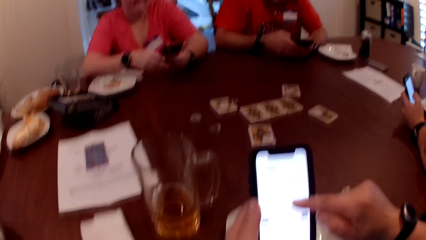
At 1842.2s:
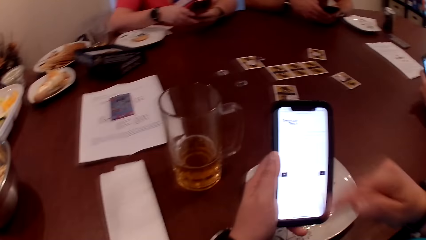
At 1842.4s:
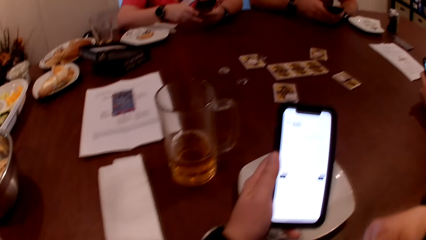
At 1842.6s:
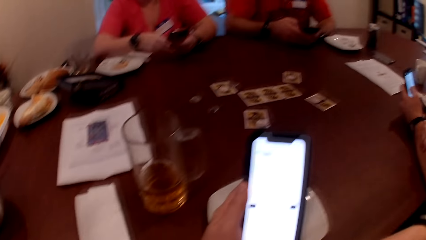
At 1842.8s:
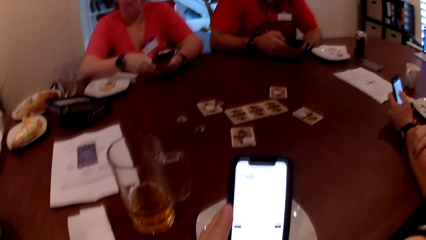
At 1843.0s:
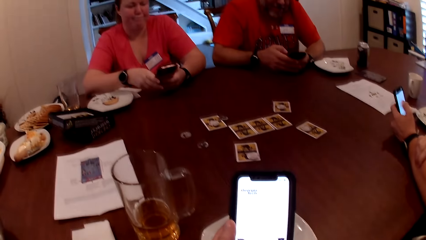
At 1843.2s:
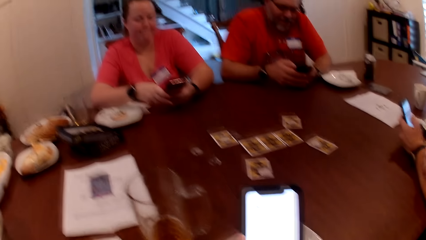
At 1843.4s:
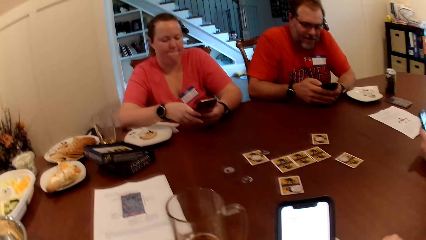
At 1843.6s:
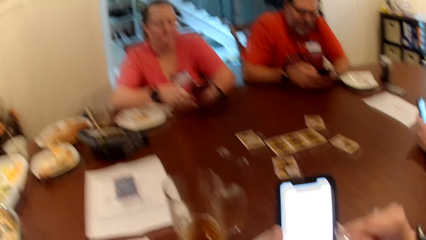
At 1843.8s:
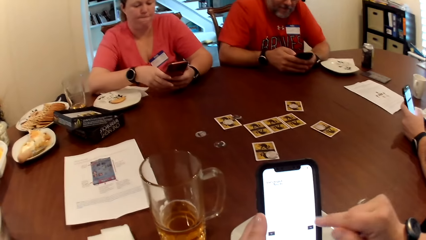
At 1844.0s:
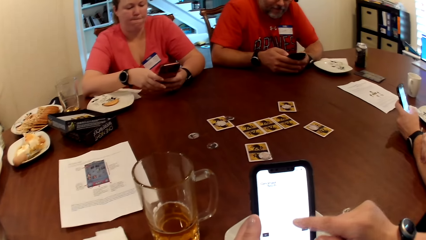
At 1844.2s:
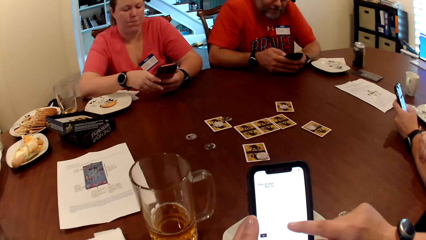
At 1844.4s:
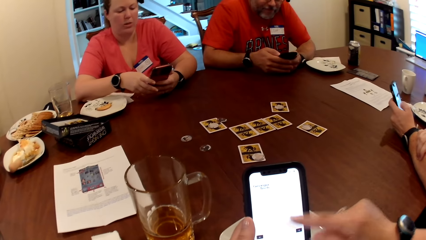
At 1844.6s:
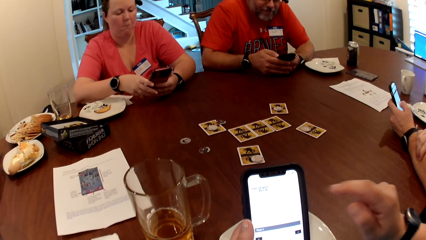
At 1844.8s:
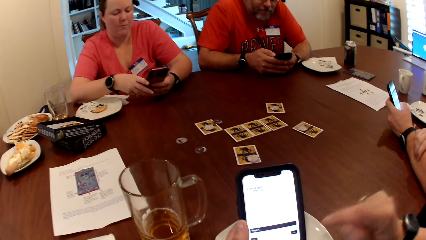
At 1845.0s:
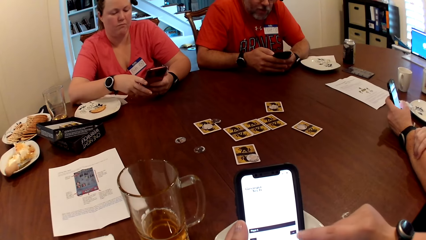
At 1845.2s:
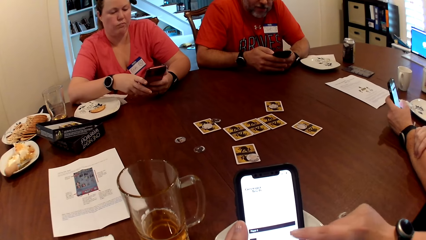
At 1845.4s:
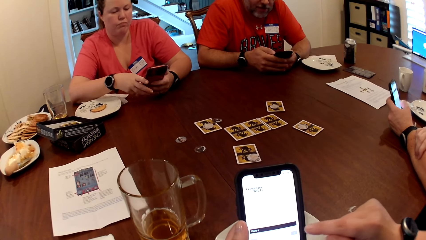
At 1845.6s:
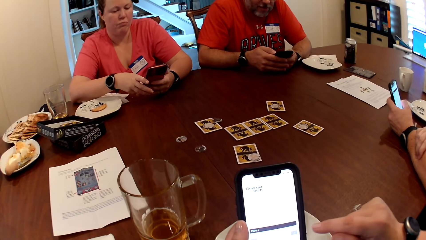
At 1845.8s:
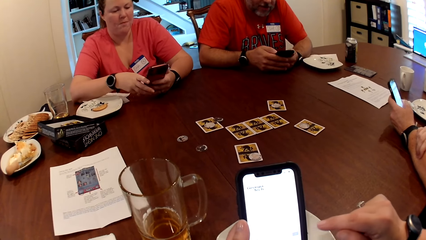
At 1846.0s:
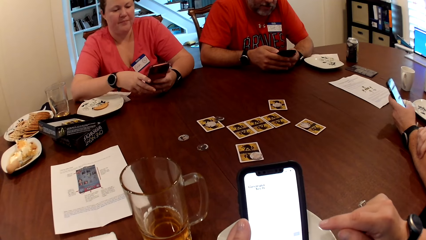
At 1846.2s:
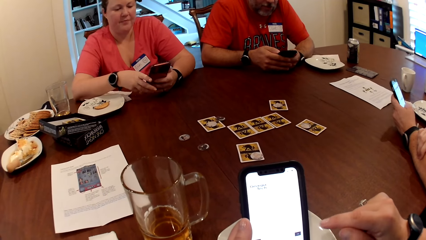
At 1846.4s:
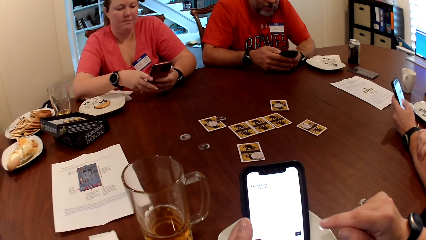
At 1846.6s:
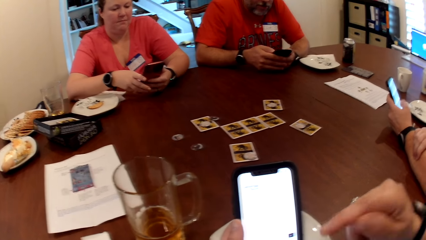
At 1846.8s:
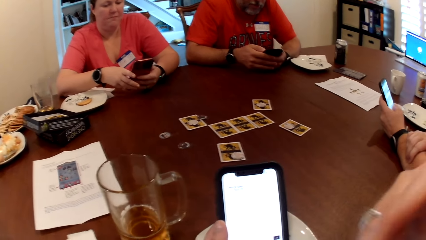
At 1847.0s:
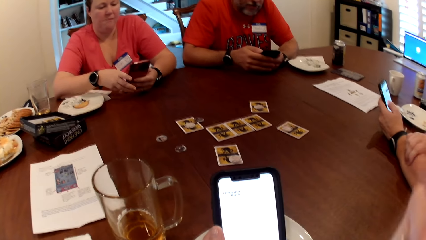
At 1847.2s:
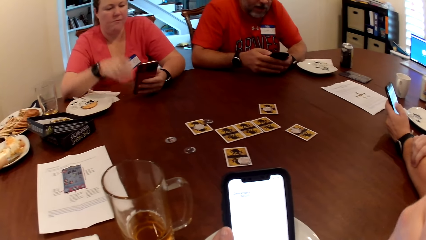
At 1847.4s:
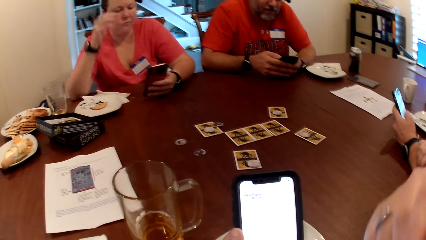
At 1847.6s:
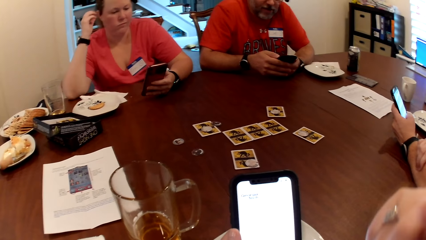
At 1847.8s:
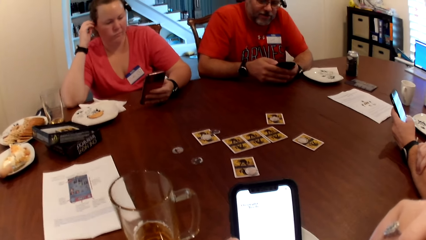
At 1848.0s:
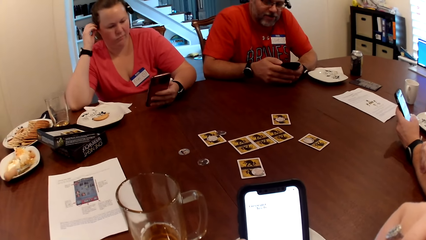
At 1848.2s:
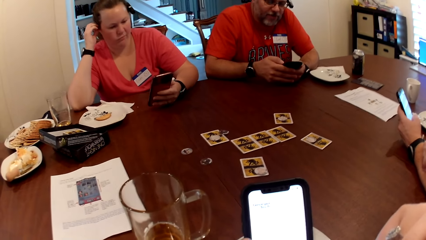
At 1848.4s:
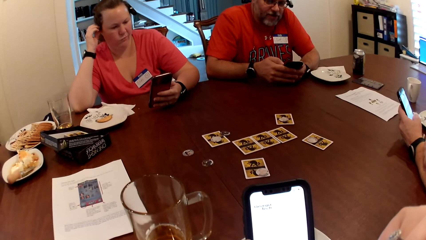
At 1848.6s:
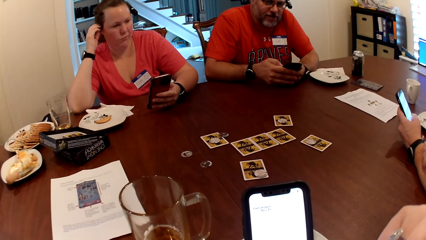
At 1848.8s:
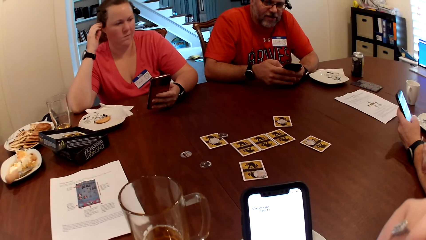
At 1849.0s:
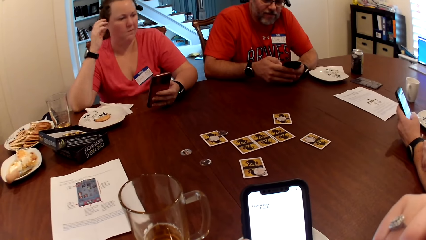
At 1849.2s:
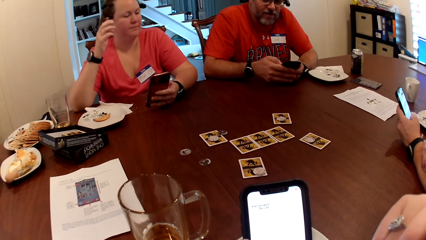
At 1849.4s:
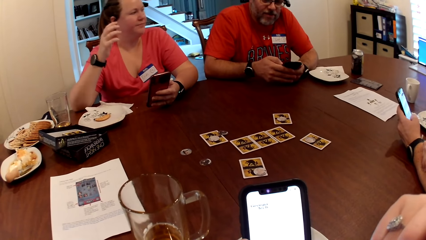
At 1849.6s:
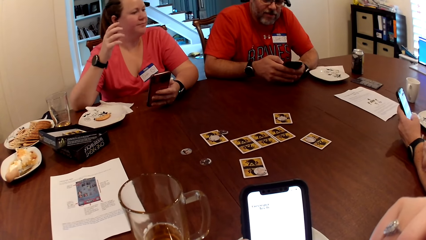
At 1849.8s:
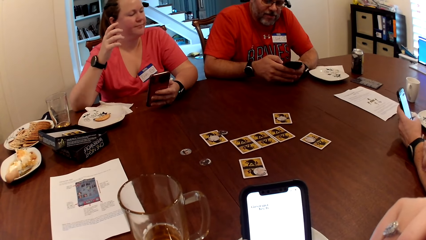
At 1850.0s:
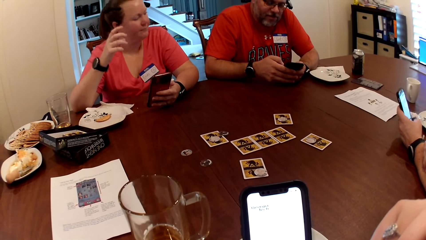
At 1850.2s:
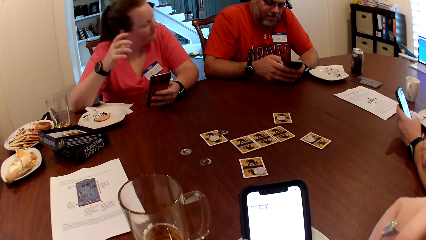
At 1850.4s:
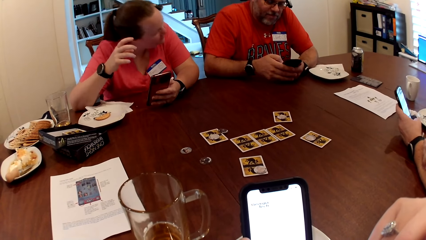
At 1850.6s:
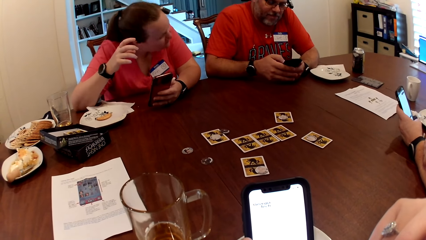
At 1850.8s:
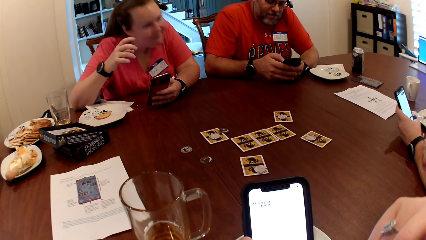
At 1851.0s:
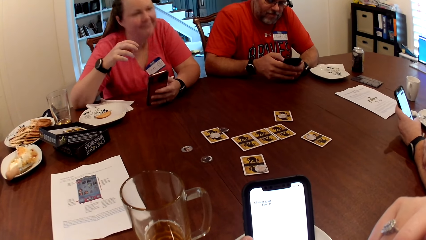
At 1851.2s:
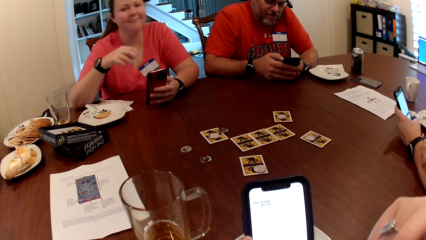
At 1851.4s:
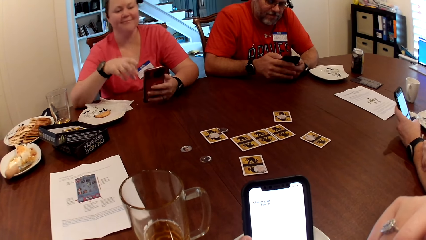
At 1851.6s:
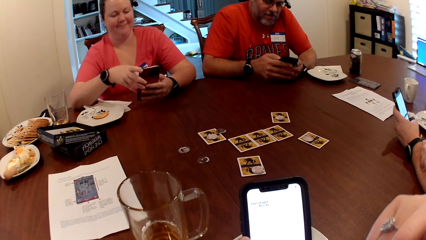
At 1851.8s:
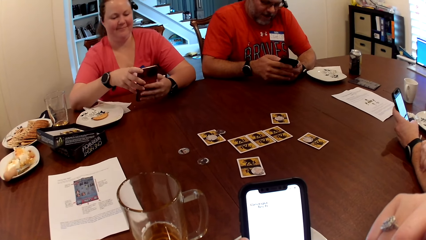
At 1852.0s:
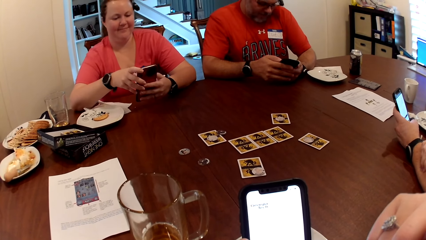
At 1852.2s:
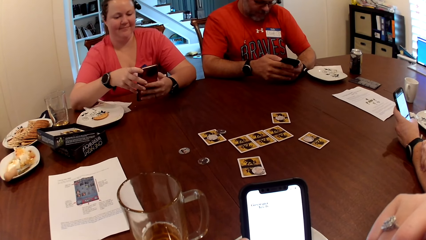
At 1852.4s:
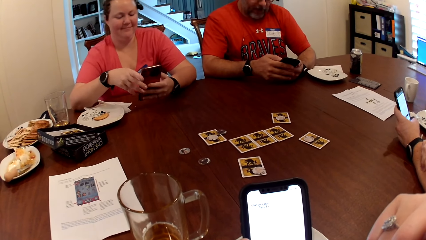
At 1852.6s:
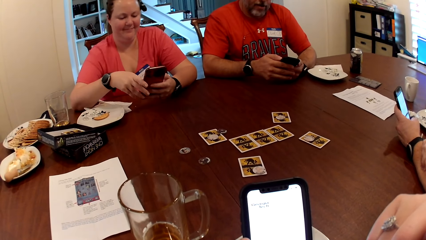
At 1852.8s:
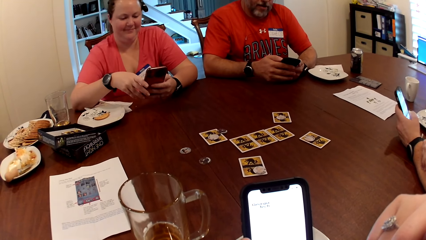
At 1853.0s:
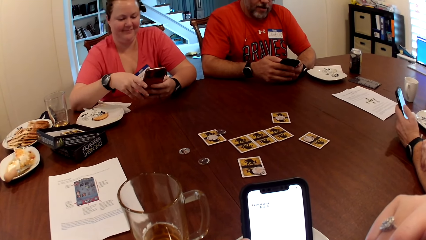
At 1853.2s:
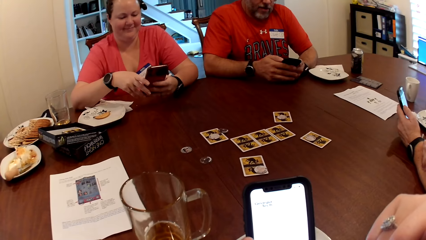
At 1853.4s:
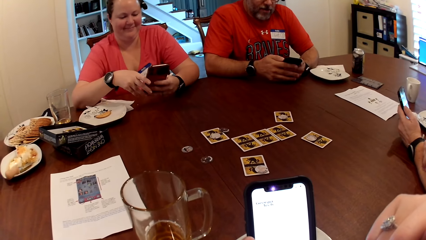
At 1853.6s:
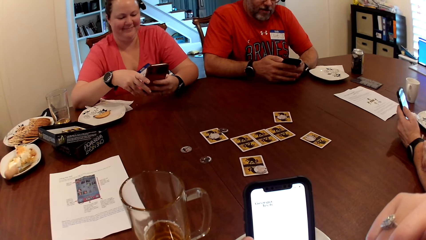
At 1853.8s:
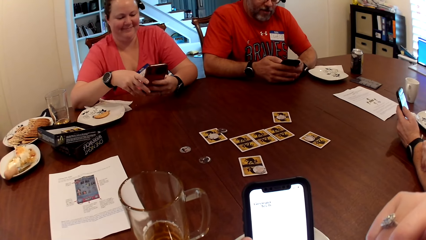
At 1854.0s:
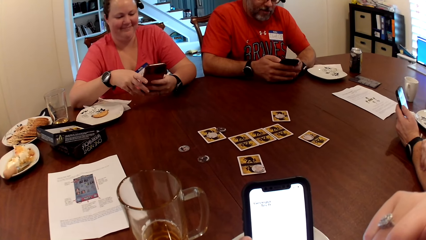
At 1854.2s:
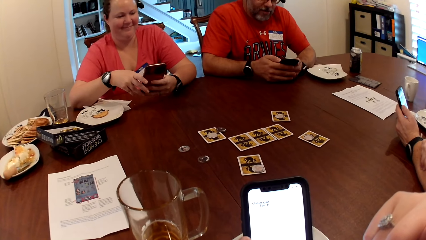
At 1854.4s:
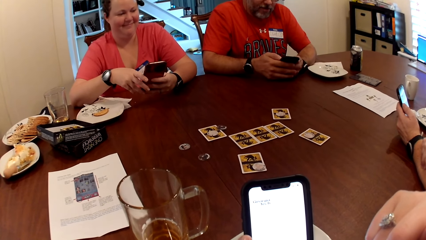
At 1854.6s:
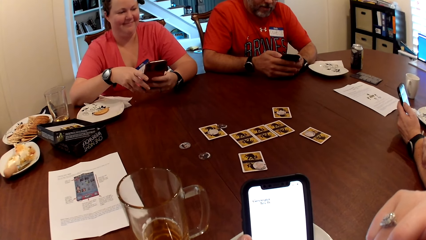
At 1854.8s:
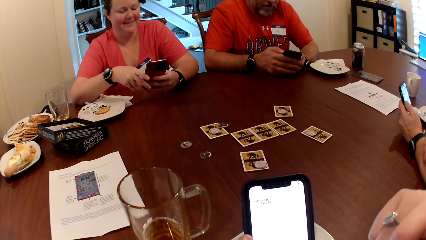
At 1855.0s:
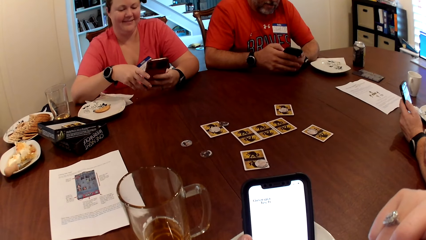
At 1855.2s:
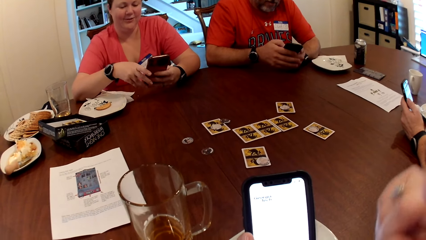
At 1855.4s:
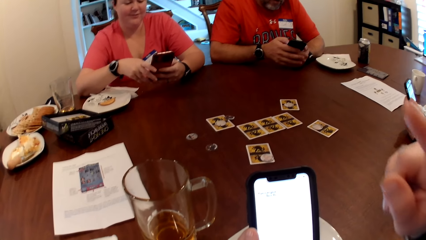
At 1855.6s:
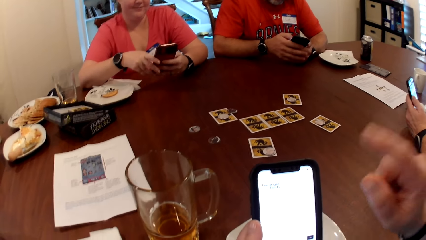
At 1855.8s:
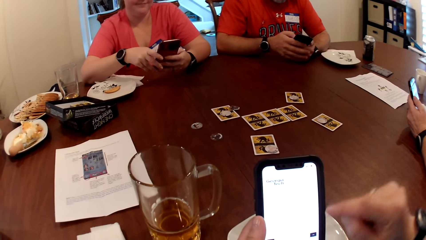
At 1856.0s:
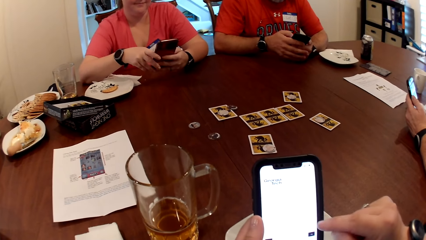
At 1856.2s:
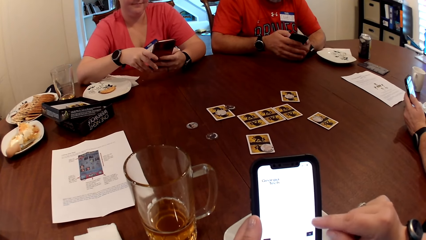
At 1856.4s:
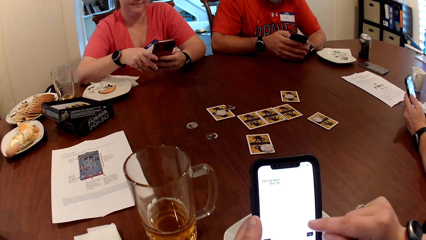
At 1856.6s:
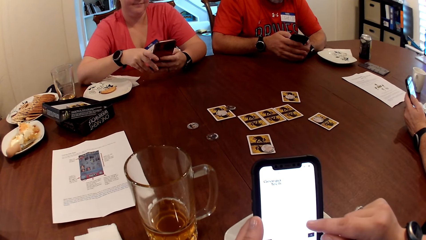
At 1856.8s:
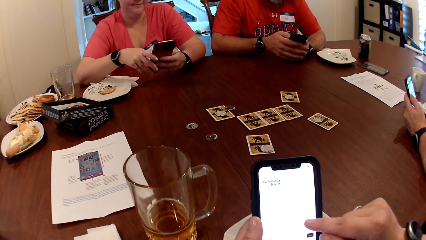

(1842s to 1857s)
The camera wearer interacts with the woman, the man and another man at the table. The woman operates the phone with both hands.
